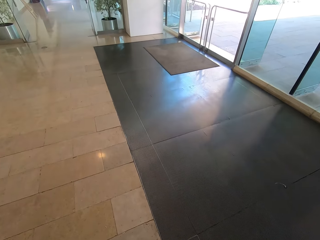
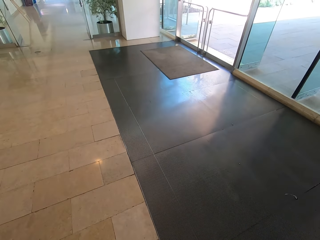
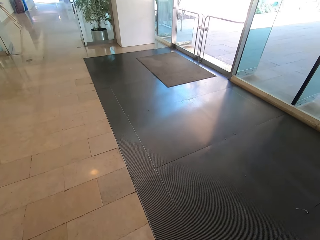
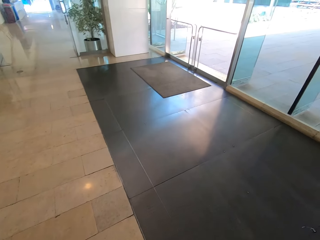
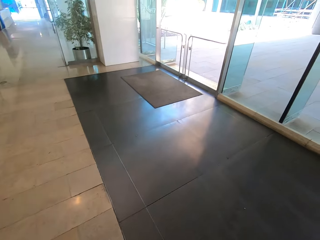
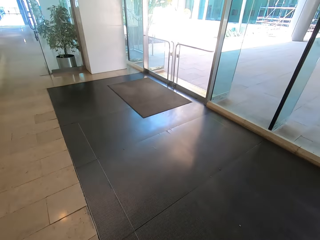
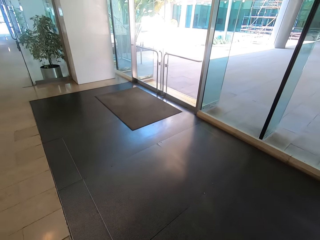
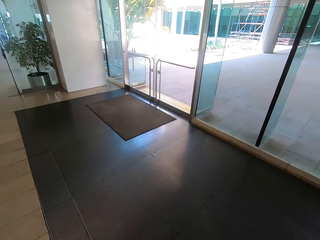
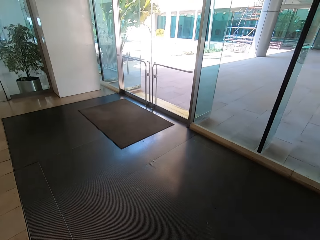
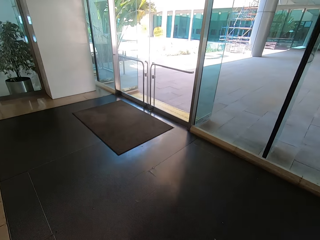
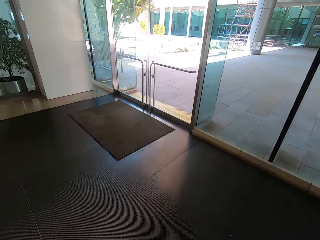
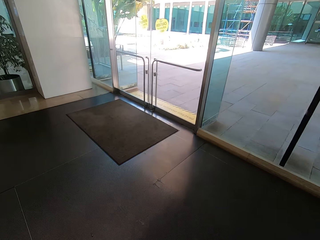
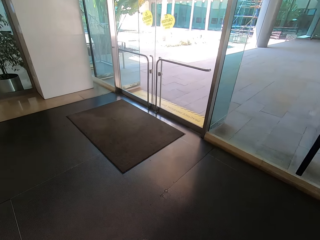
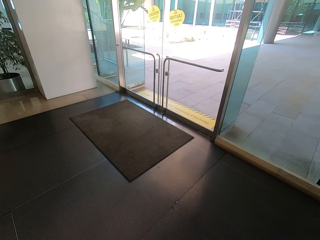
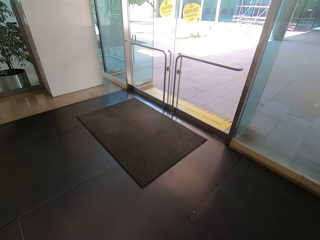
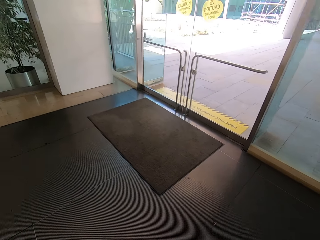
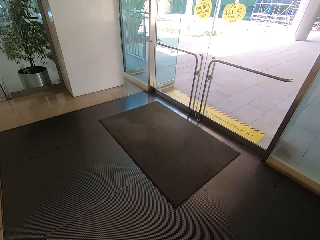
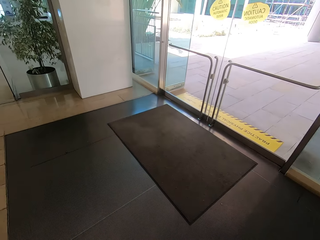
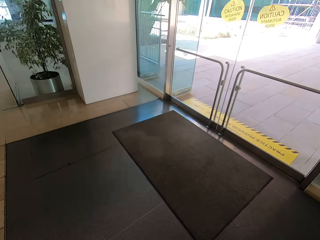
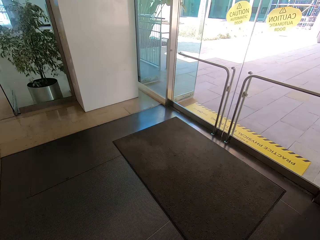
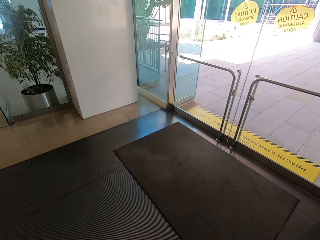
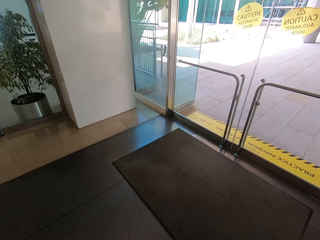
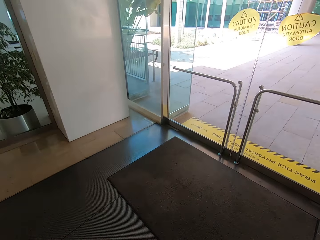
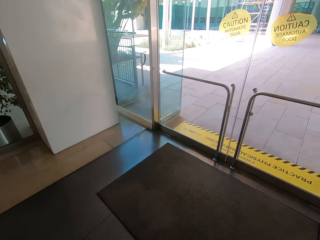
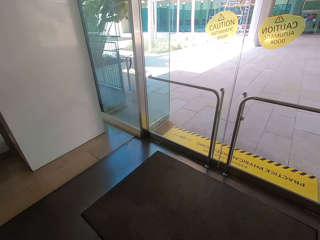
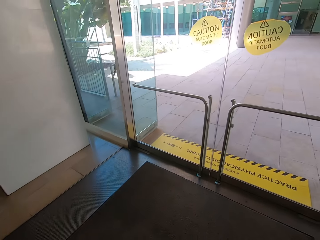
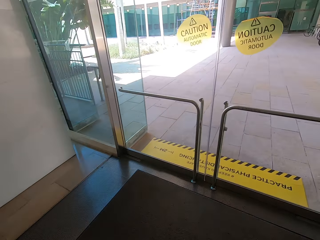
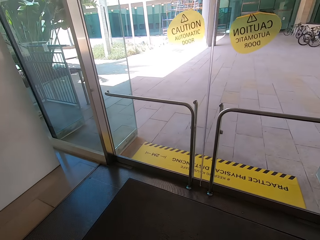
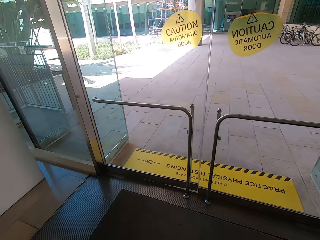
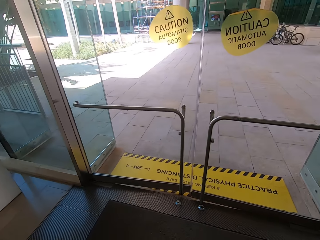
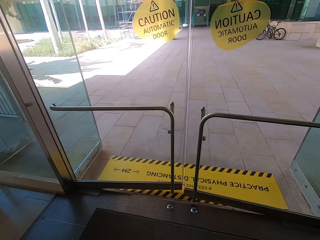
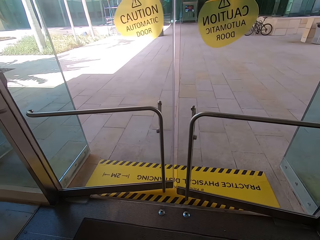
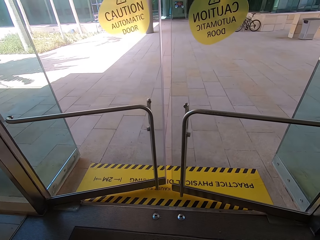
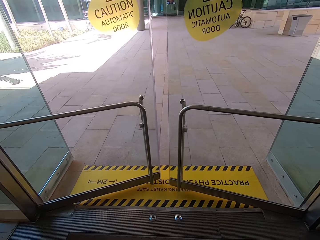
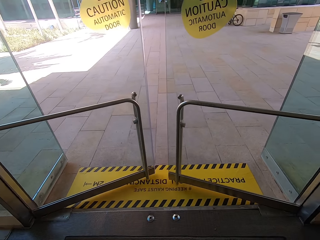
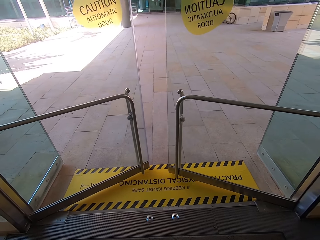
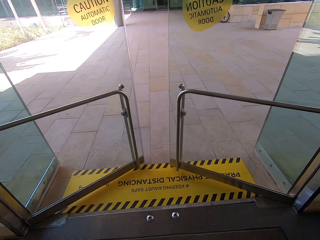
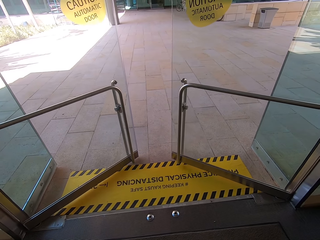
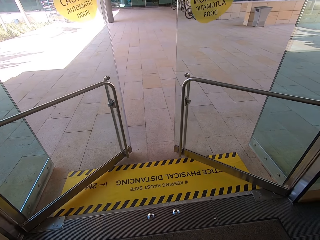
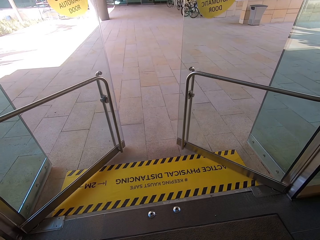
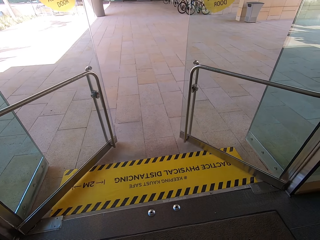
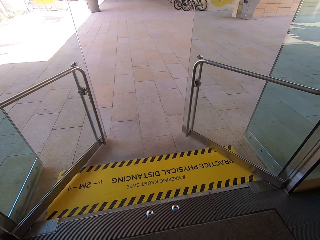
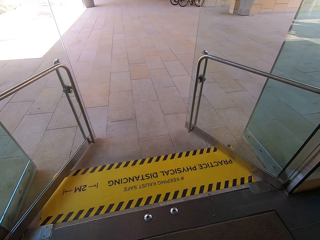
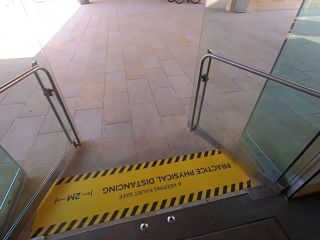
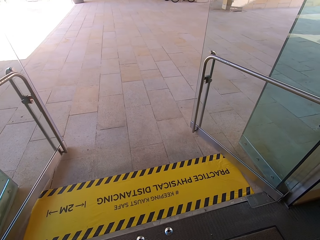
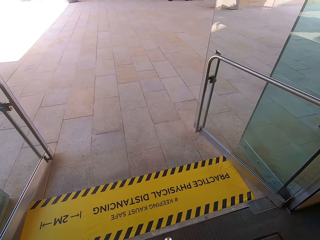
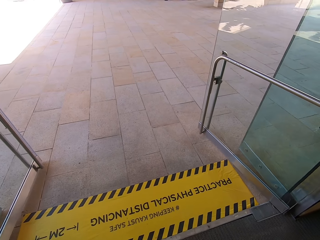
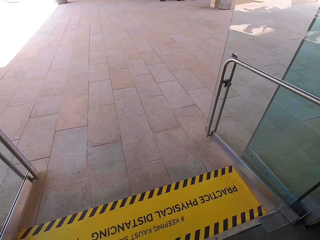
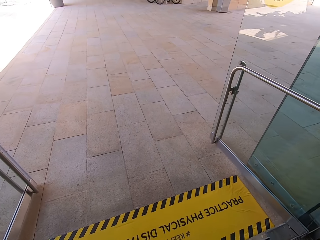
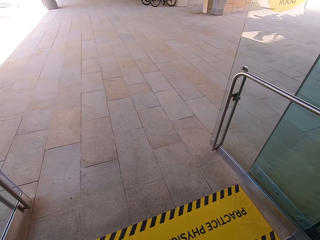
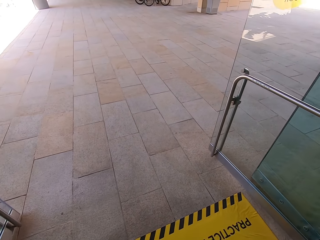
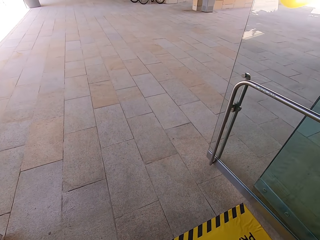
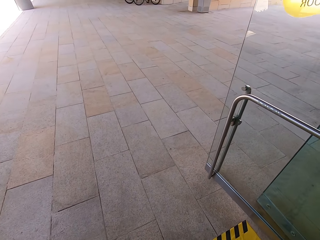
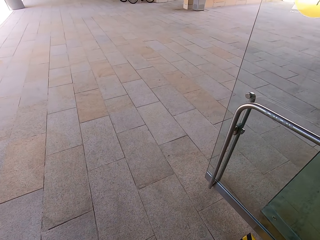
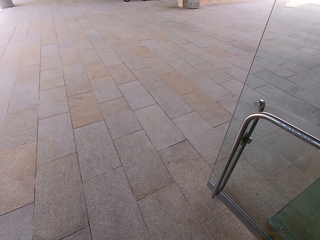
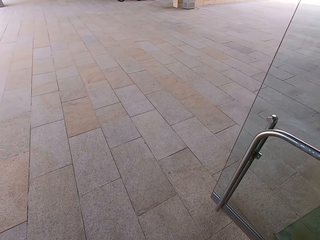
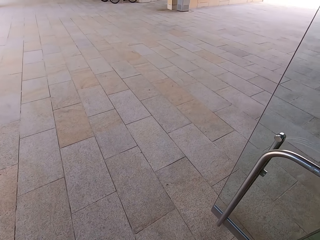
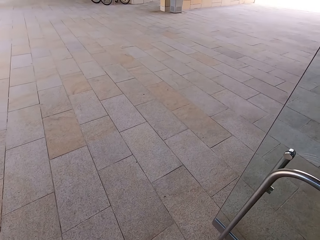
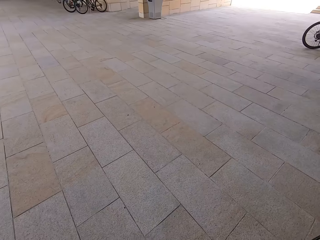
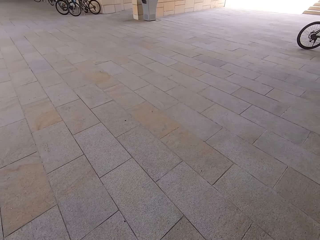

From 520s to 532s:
The camera wearer opens a door.

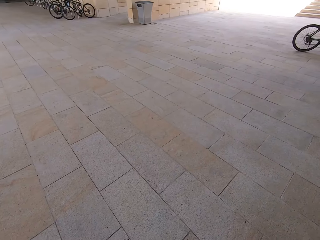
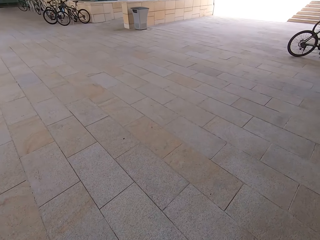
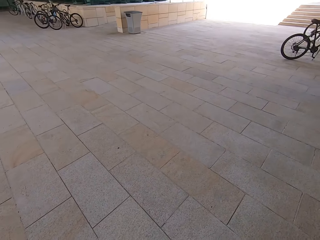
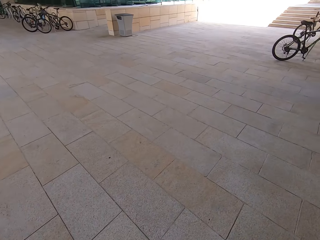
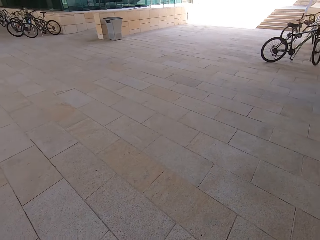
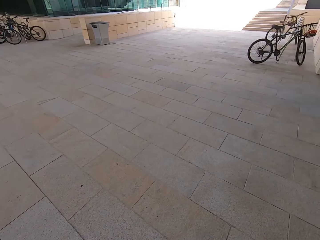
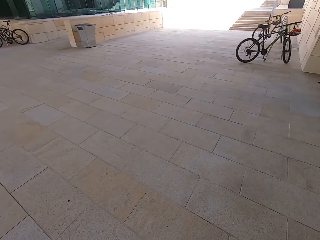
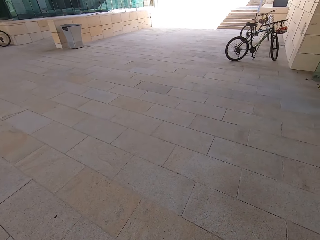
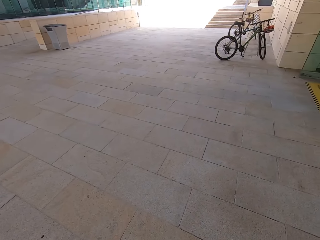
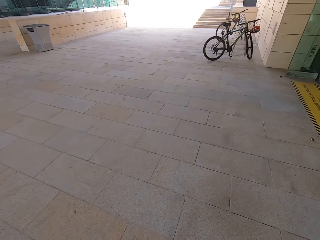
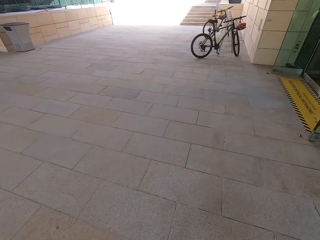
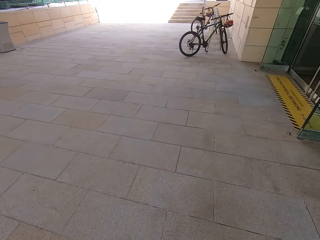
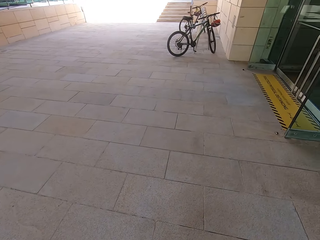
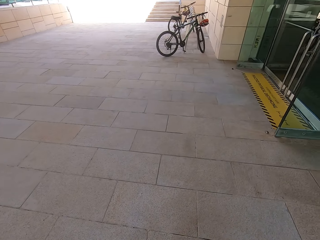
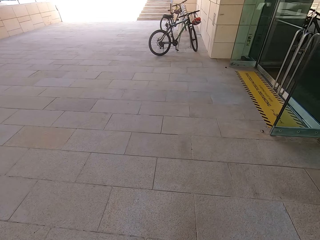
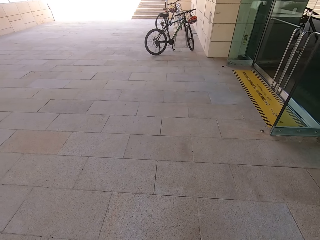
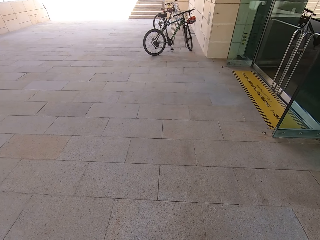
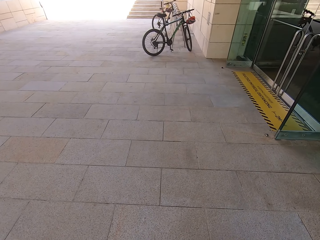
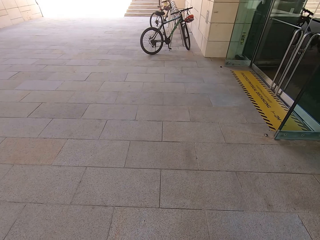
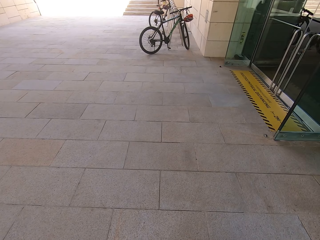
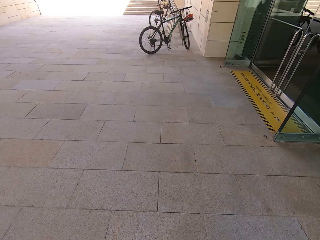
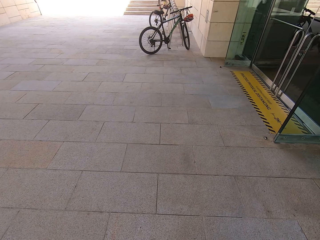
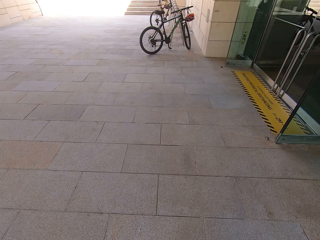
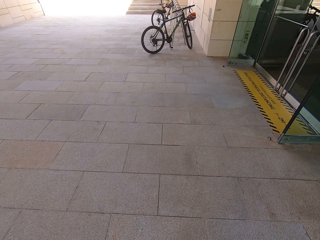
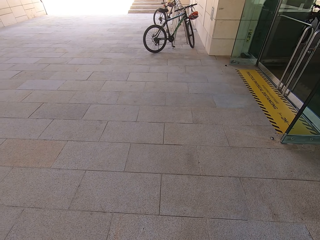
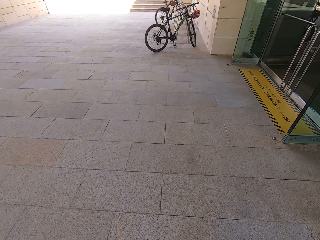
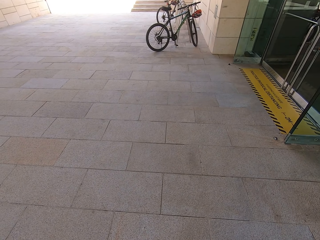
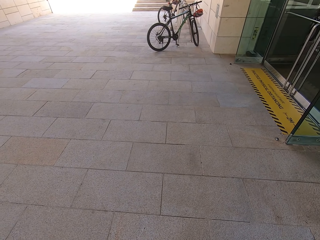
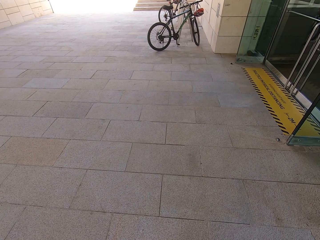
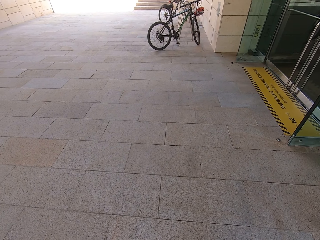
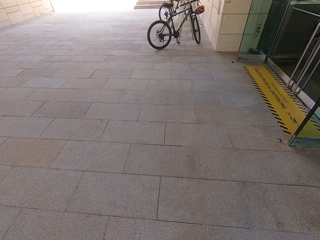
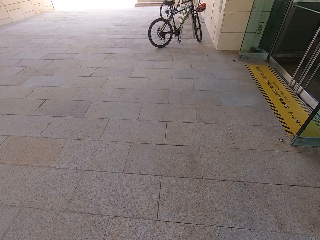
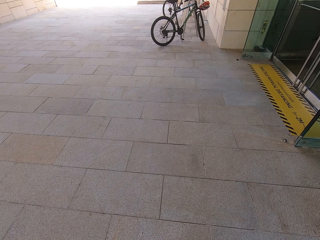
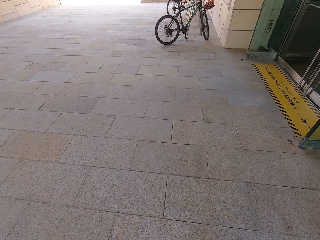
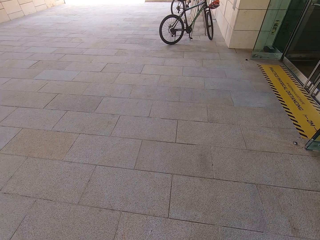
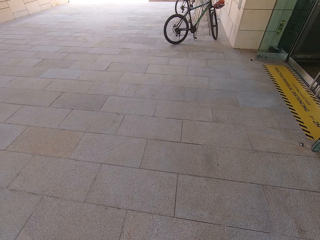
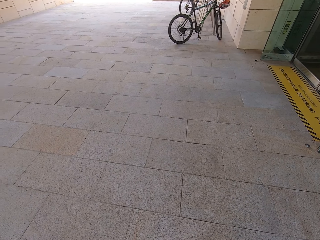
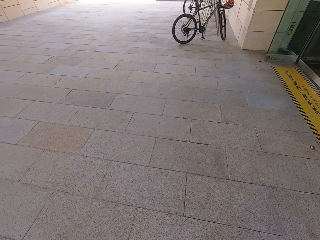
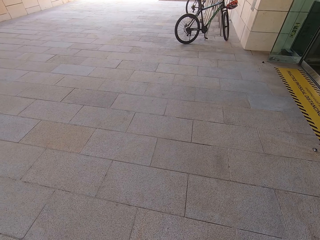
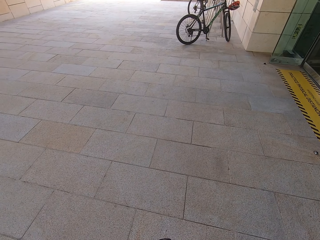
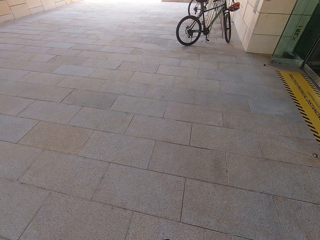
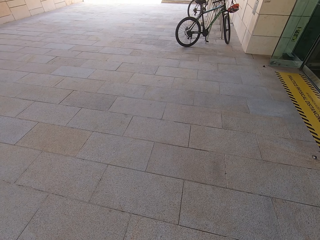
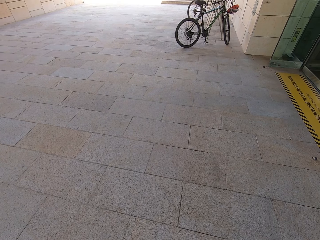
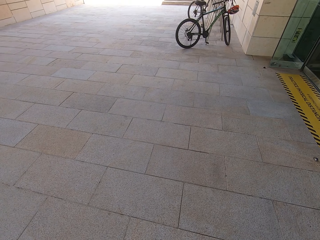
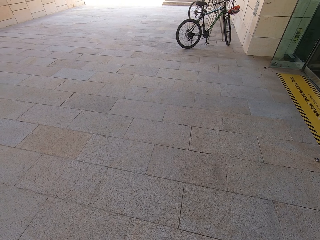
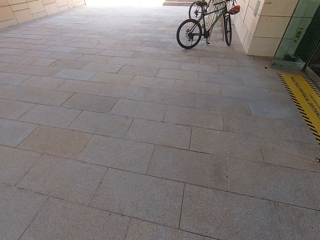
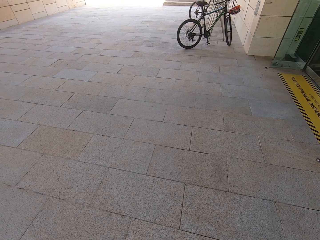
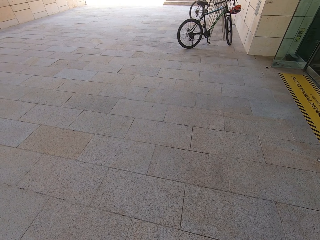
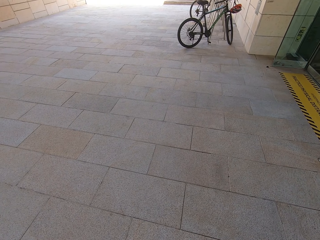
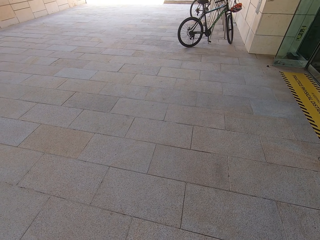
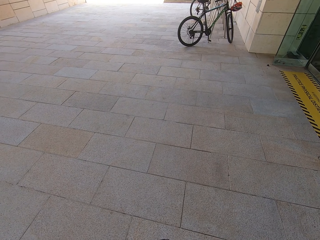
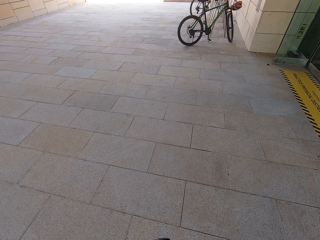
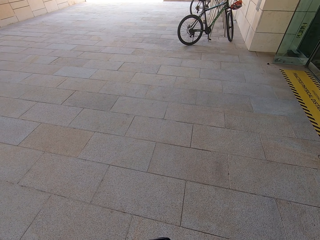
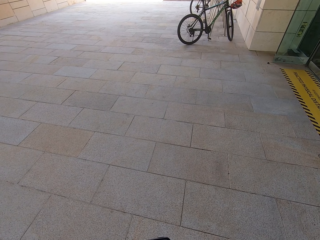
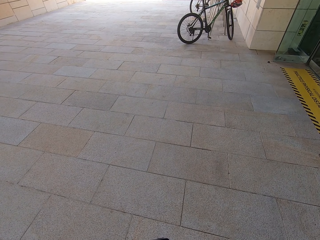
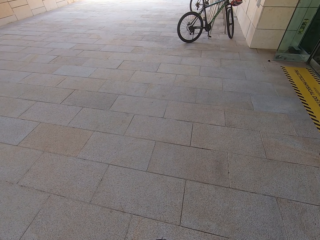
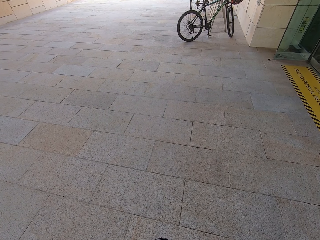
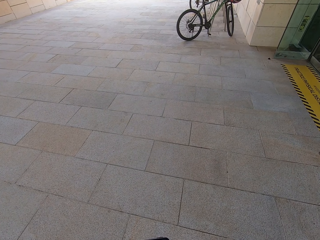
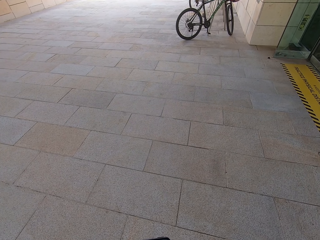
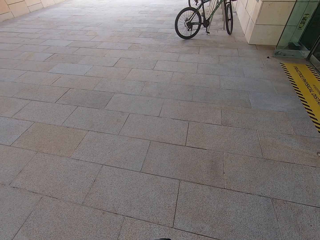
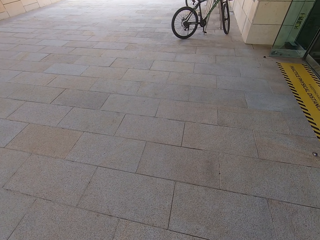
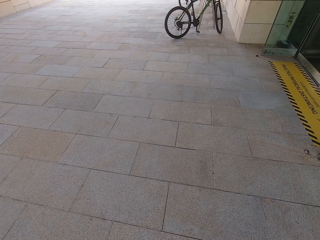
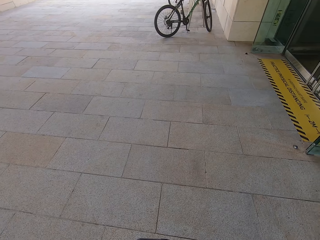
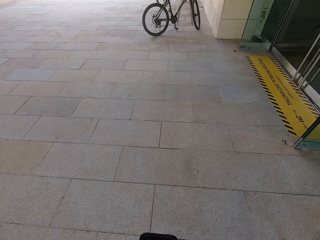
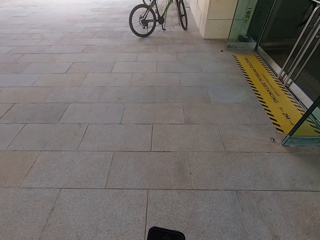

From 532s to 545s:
The camera wearer operates the phone.
